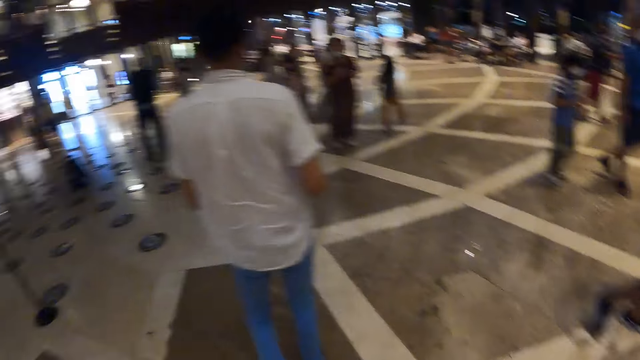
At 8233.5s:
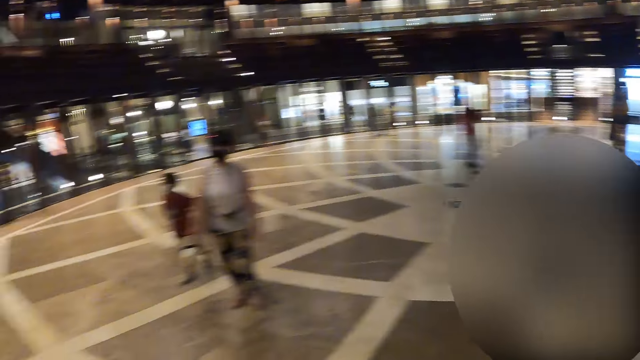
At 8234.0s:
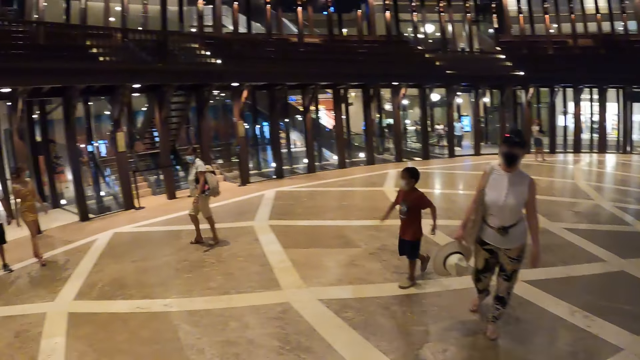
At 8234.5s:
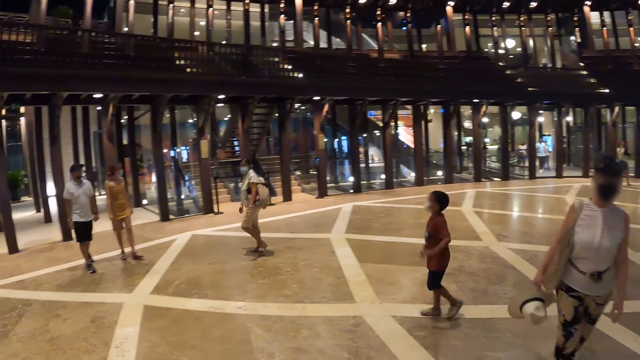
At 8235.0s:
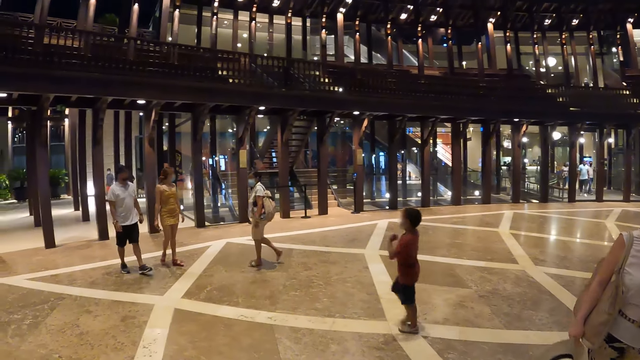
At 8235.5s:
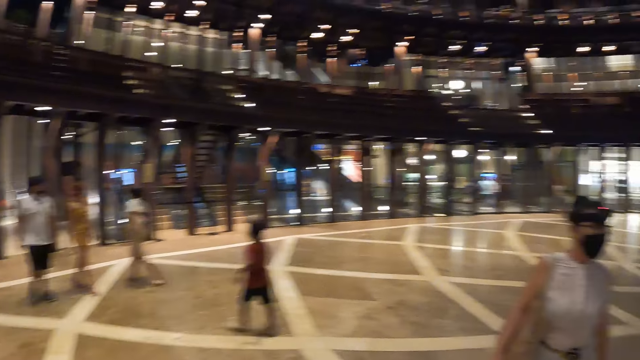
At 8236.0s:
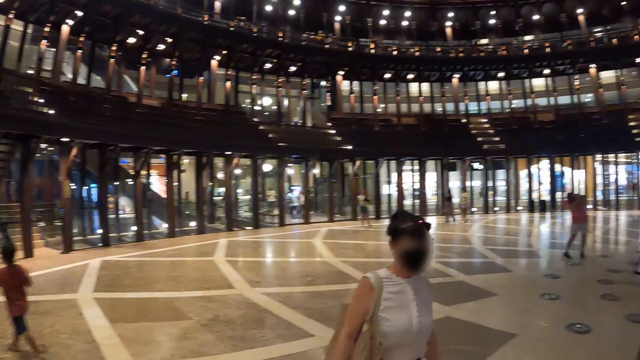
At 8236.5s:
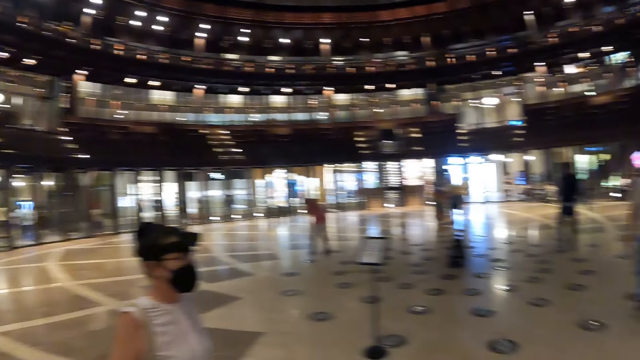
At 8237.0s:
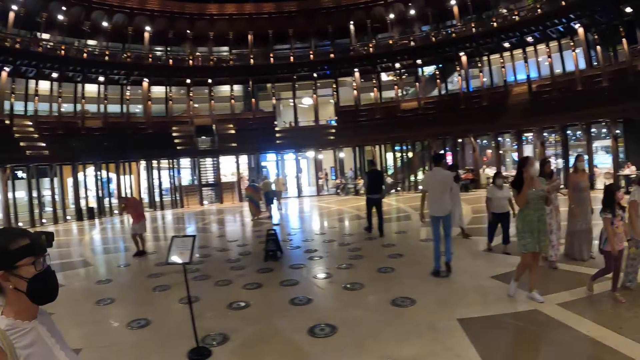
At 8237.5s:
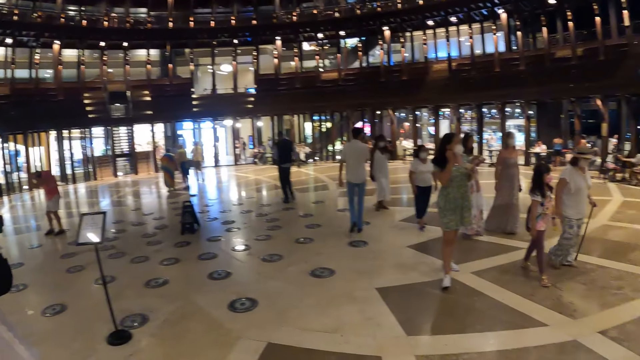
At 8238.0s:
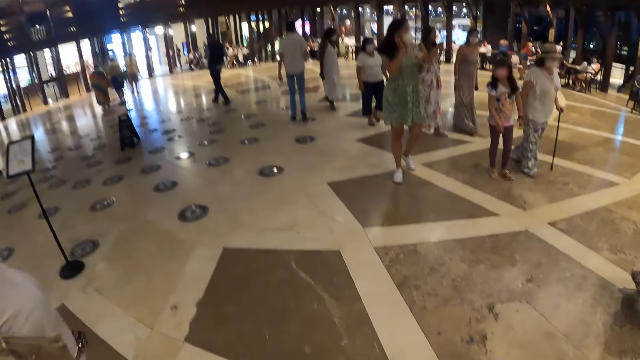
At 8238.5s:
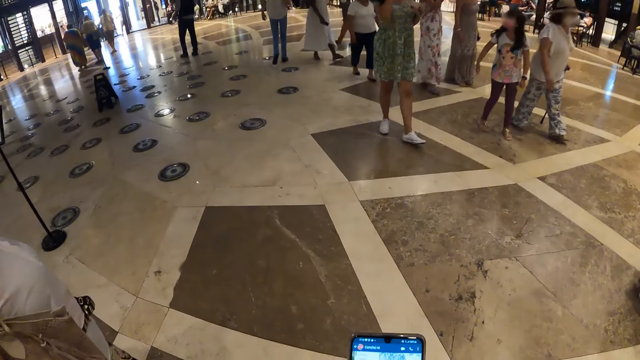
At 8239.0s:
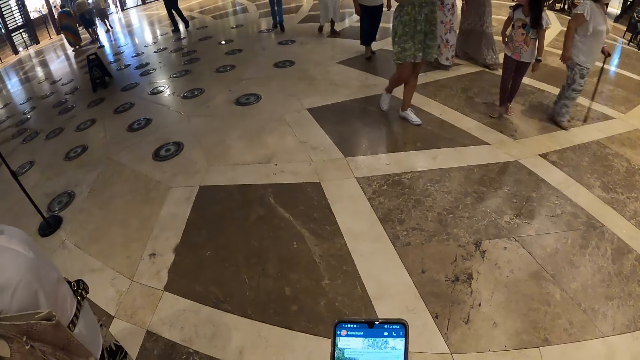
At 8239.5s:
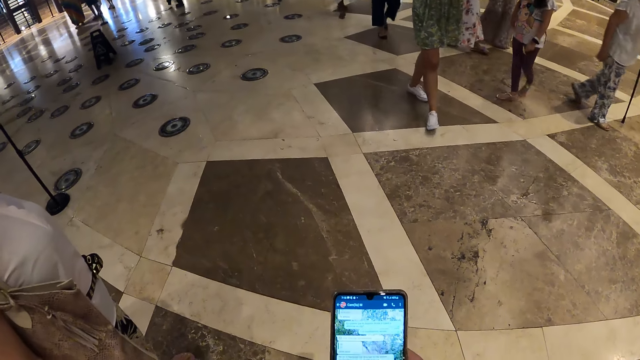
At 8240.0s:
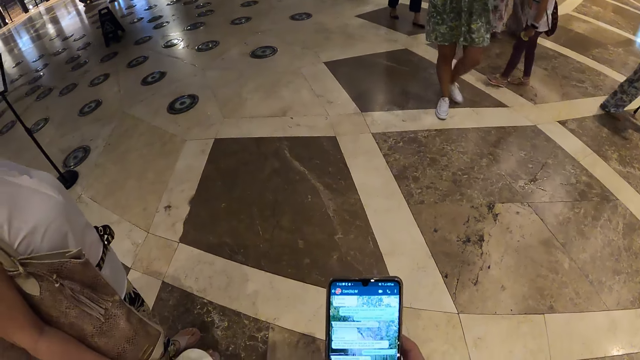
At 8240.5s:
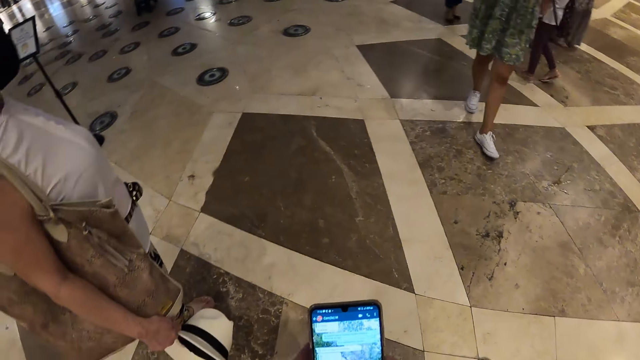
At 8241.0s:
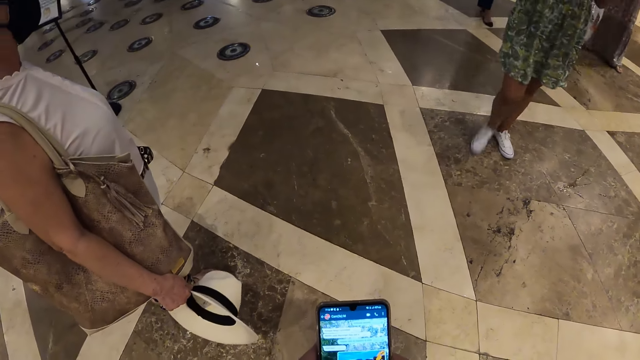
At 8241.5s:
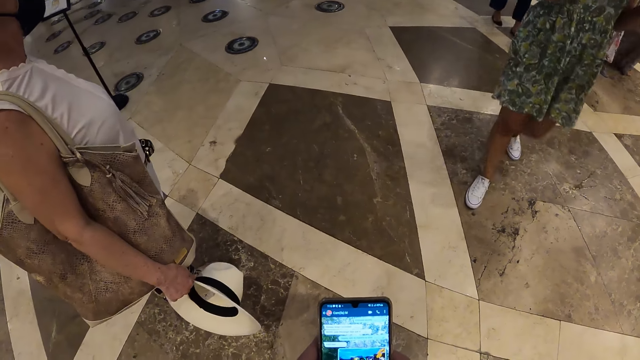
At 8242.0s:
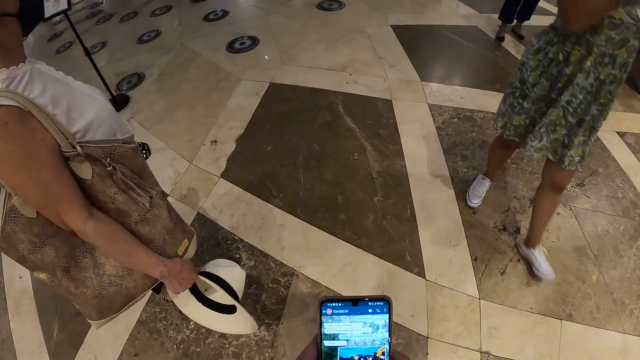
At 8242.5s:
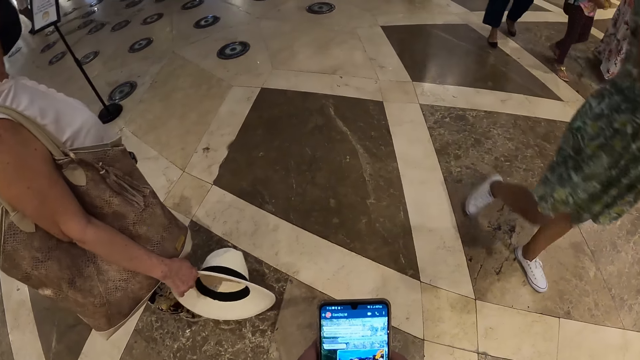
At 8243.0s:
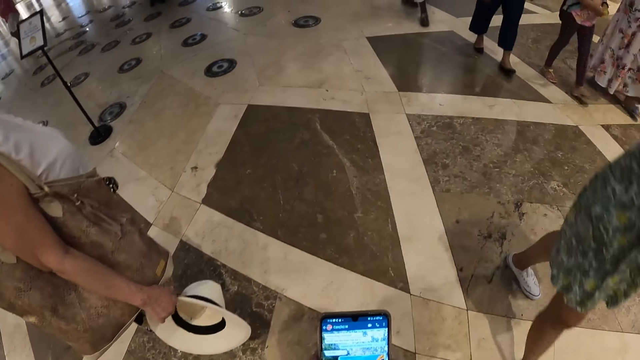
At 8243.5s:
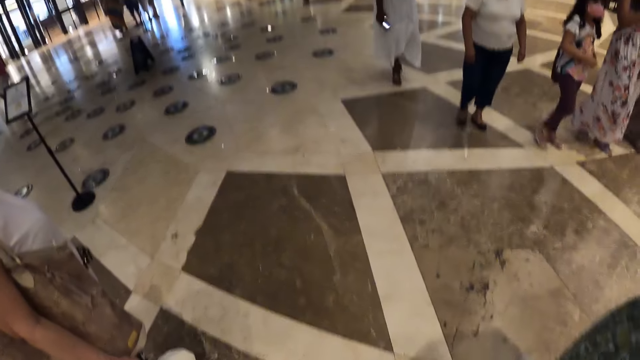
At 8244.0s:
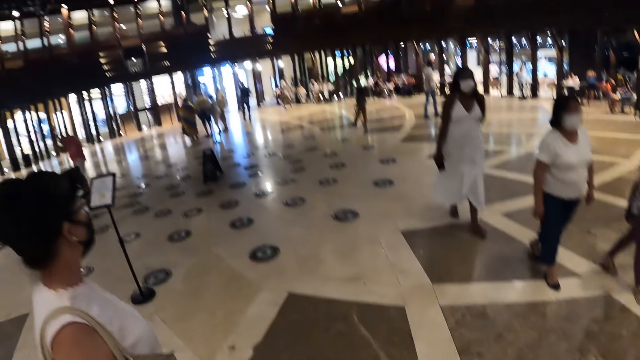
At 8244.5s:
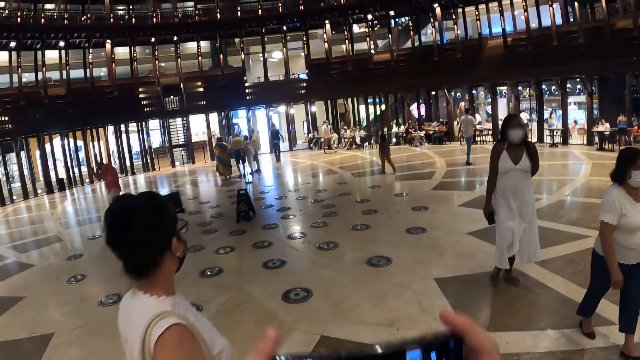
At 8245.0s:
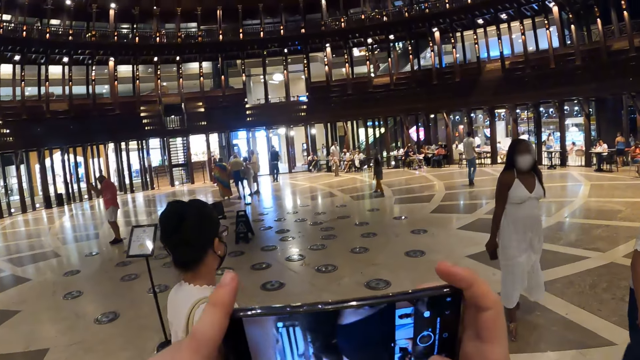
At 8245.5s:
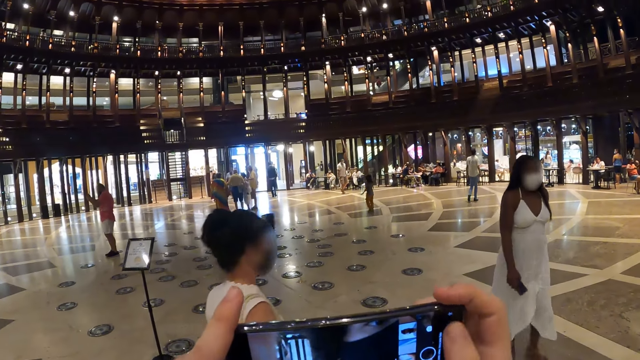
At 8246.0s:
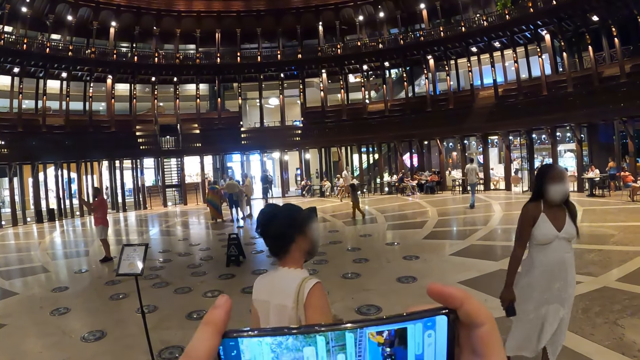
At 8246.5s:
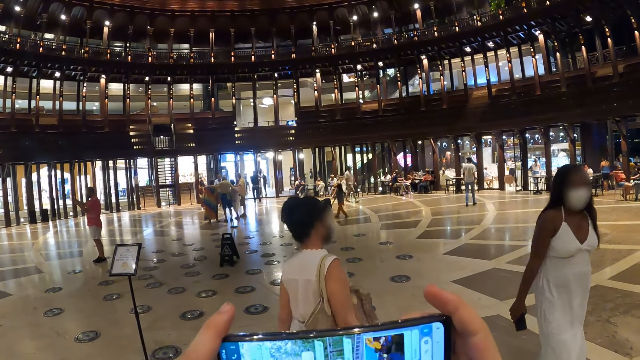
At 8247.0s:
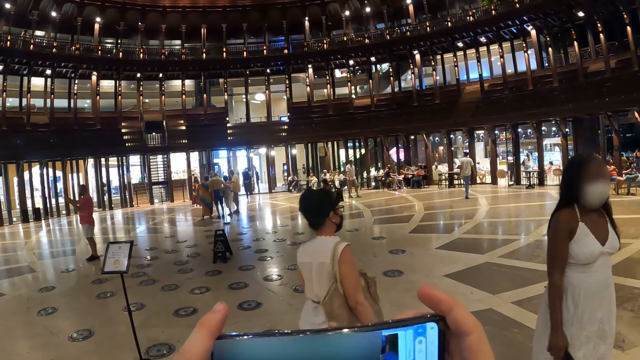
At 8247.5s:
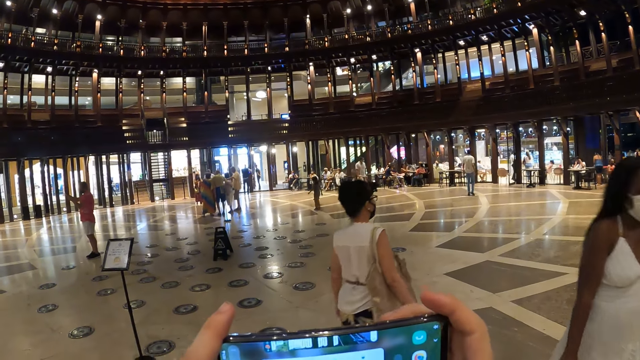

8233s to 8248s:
The camera wearer looks around the mall. The woman walks around the mall. The camera wearer holds a phone with his right hand. He uses the phone. He holds the phone in his right hand with his left hand. He raises the phone in his hands. He operates the phone in his hands with his right hand. The woman walks around the mall.

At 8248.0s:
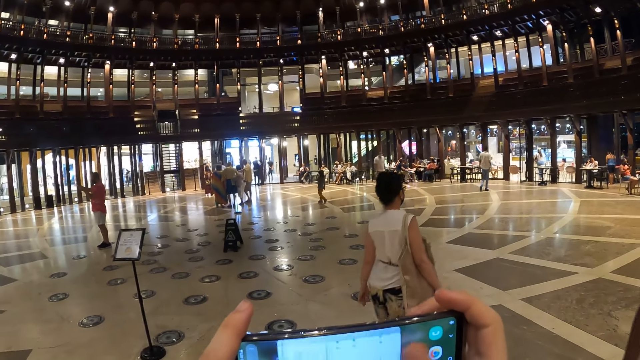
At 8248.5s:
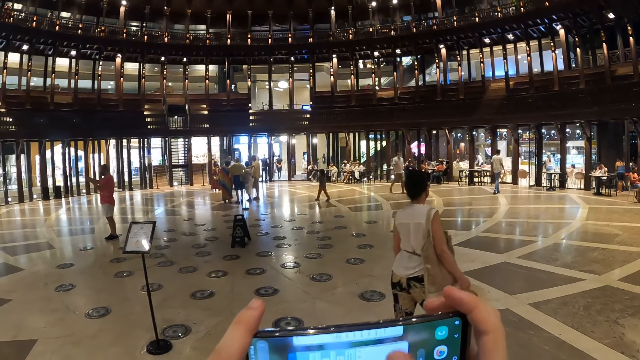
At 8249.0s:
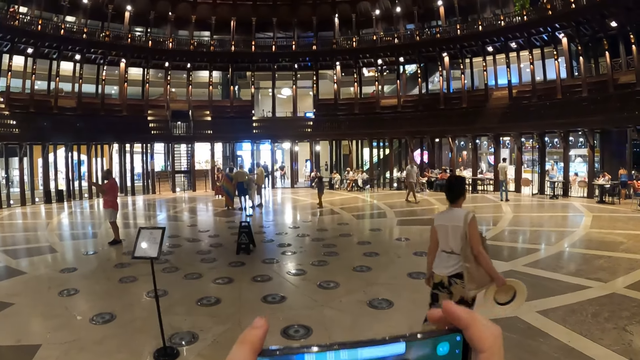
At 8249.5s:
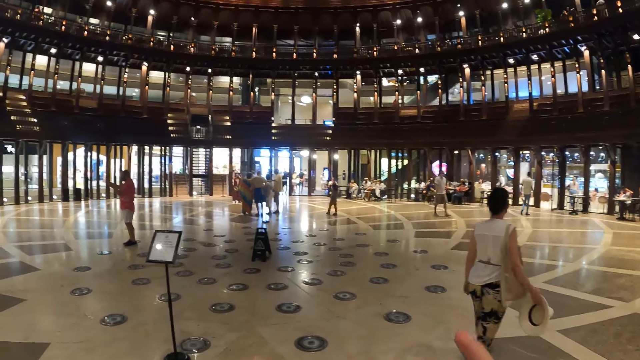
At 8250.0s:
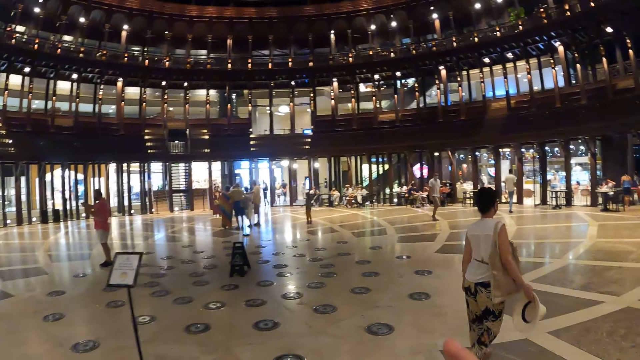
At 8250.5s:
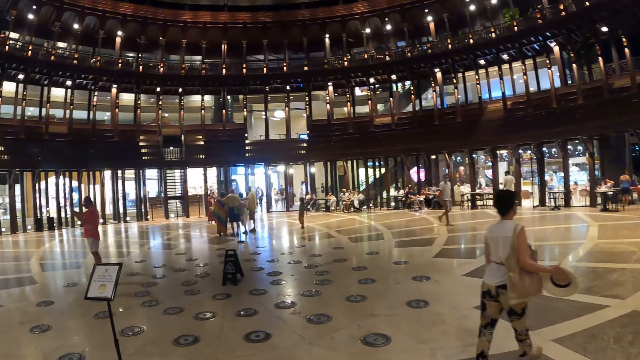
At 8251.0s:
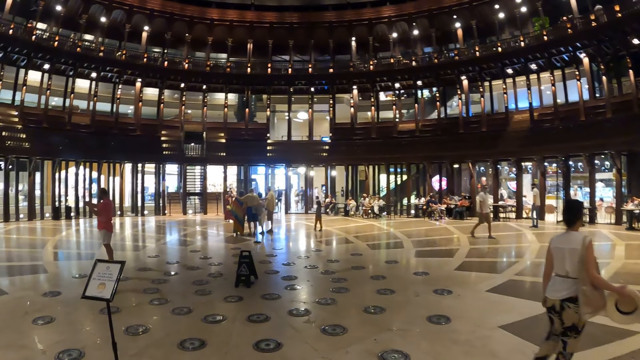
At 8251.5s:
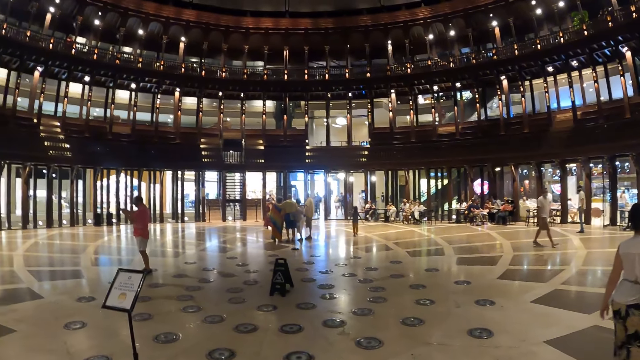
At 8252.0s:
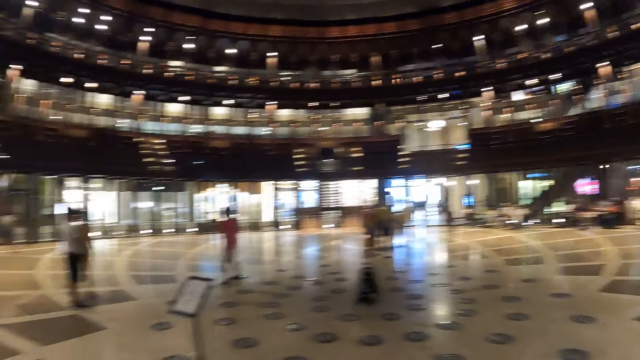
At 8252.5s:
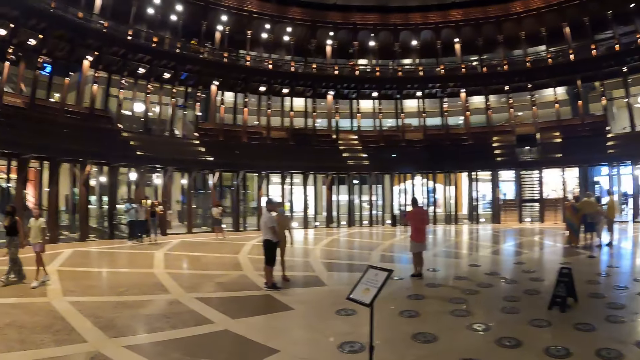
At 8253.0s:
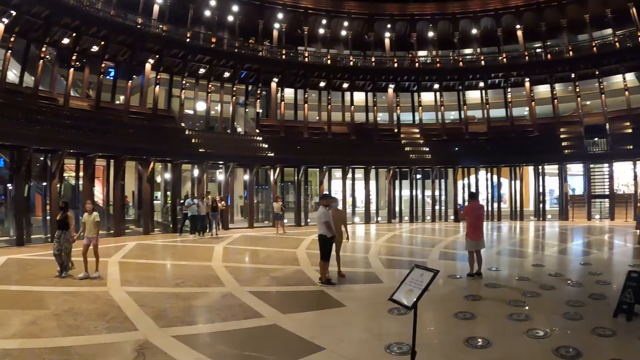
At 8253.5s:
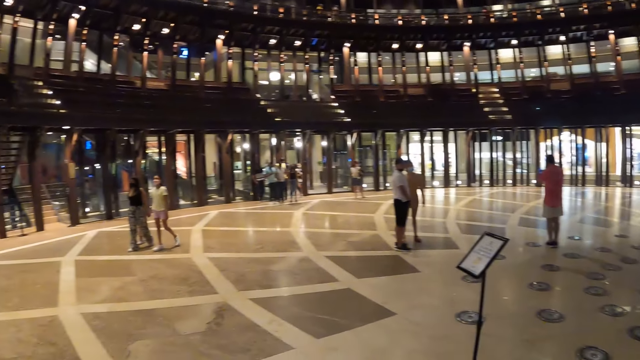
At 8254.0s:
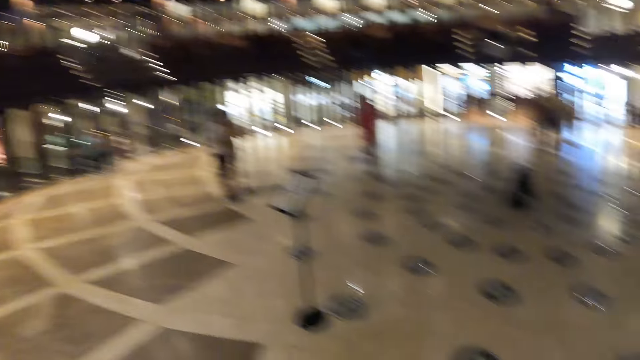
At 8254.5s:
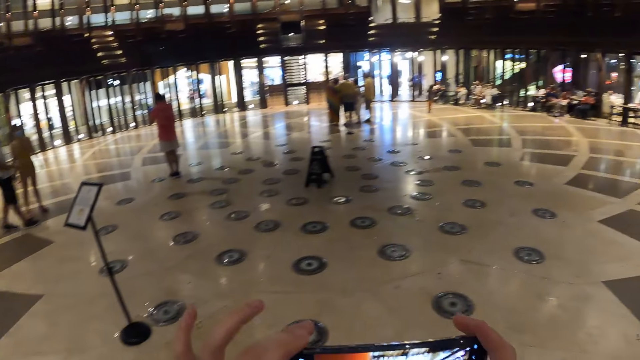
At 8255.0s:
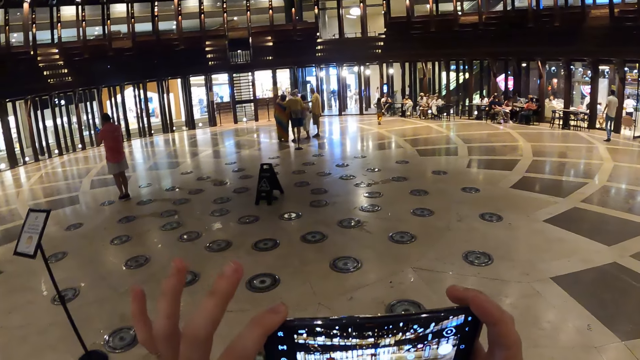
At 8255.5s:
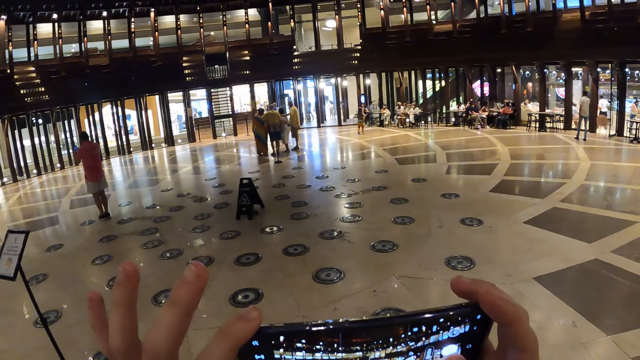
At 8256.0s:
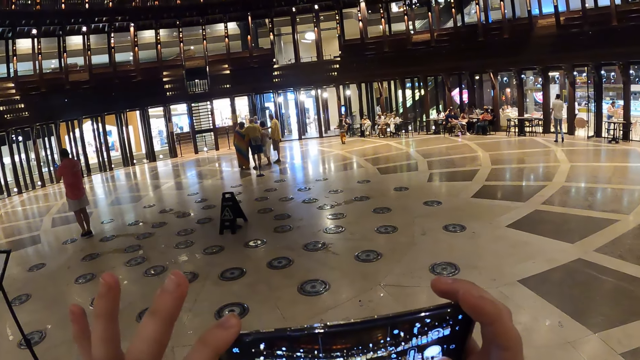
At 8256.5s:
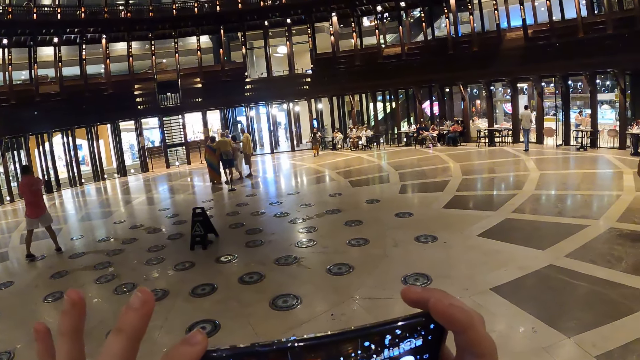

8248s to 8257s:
The camera wearer walks around the mall. He looks around the mall. He raises the phone in his hands. He operates the phone in his hands with his right hand.
